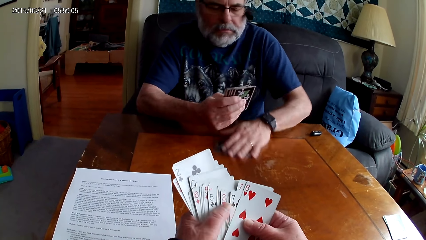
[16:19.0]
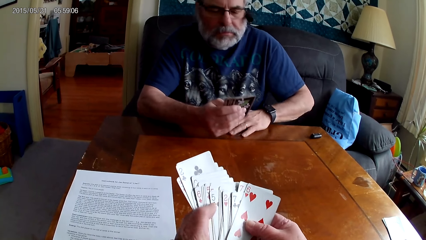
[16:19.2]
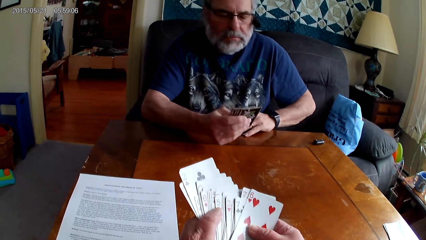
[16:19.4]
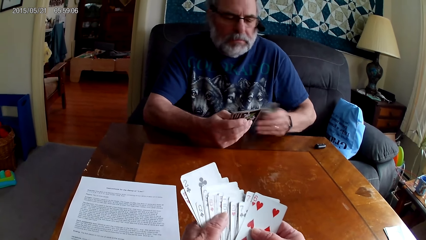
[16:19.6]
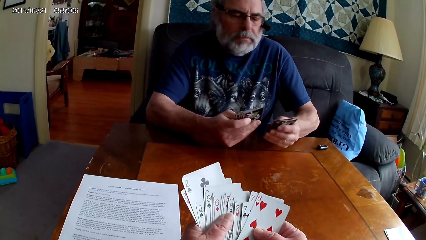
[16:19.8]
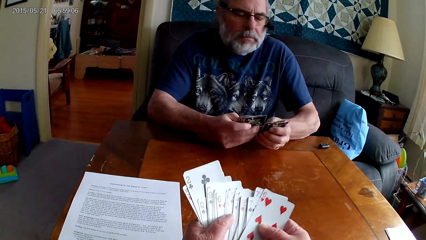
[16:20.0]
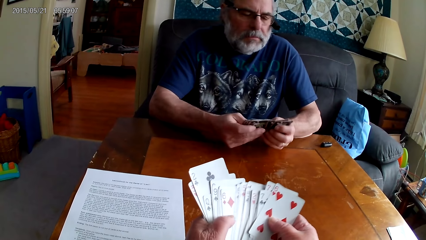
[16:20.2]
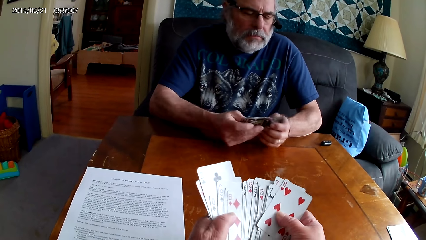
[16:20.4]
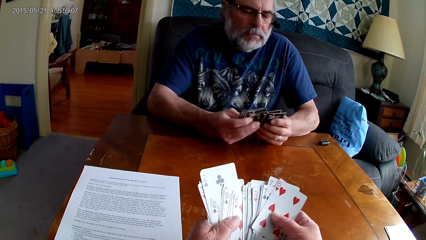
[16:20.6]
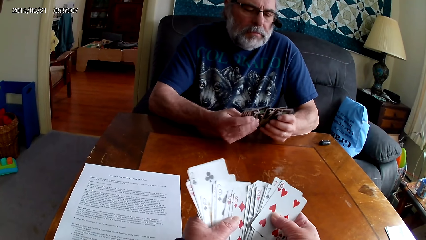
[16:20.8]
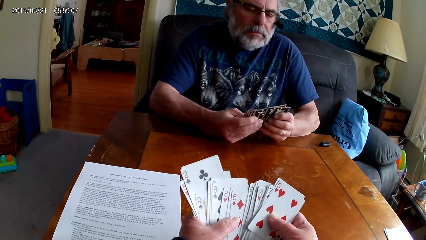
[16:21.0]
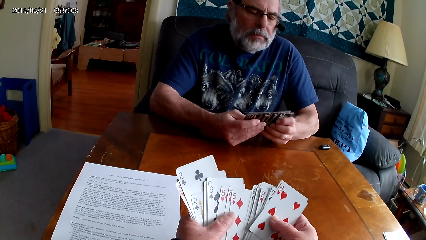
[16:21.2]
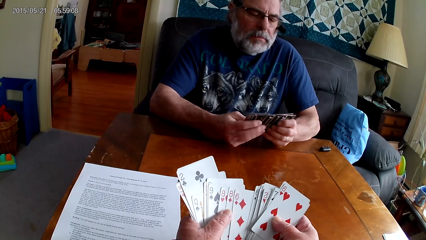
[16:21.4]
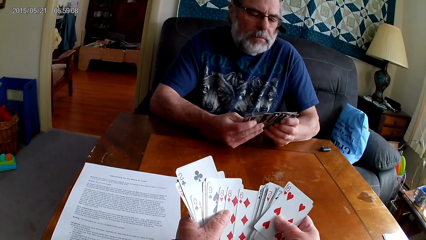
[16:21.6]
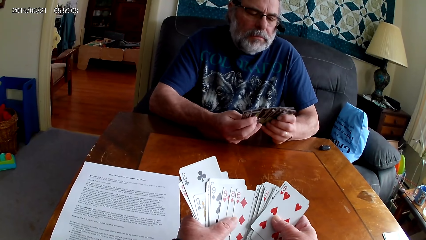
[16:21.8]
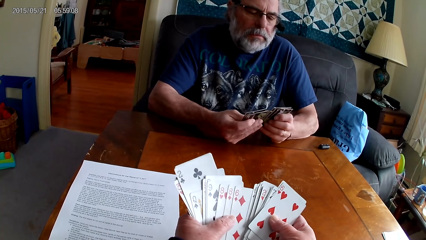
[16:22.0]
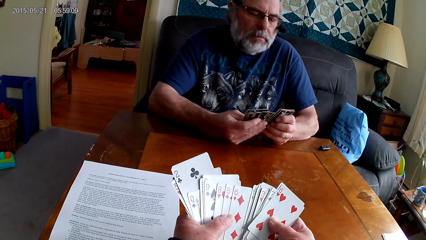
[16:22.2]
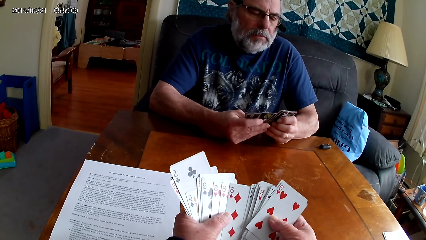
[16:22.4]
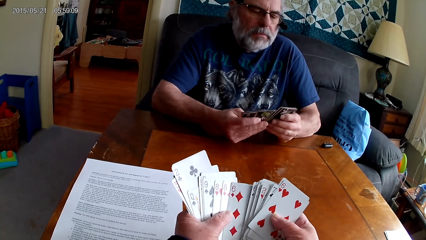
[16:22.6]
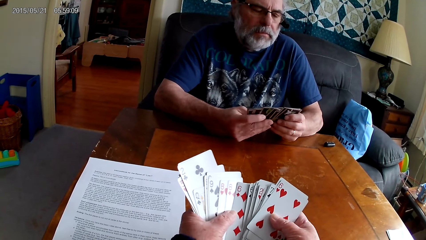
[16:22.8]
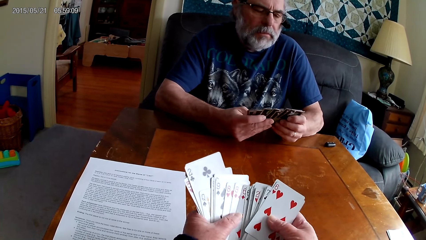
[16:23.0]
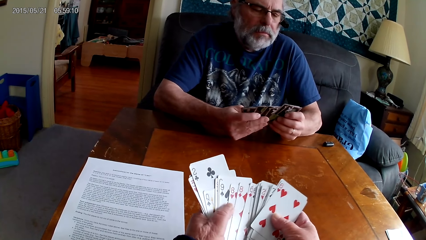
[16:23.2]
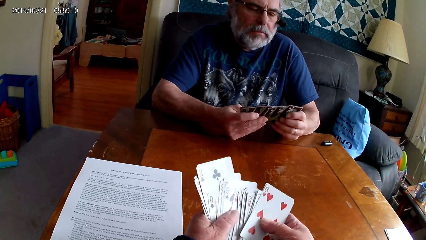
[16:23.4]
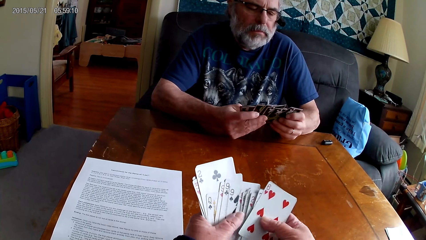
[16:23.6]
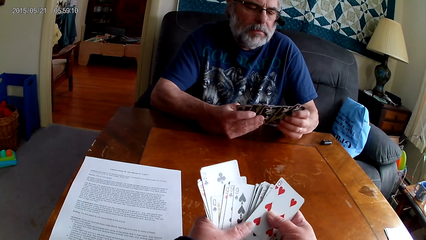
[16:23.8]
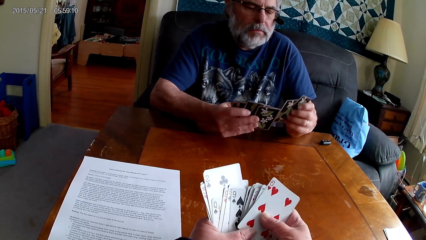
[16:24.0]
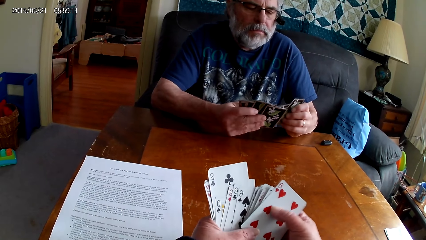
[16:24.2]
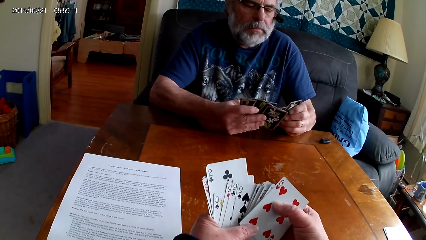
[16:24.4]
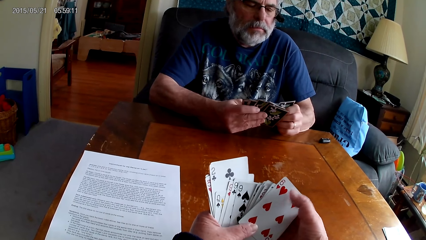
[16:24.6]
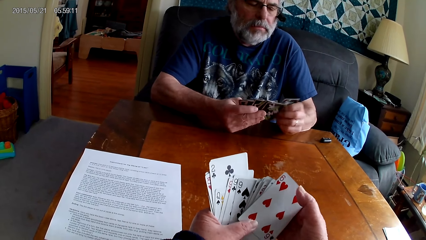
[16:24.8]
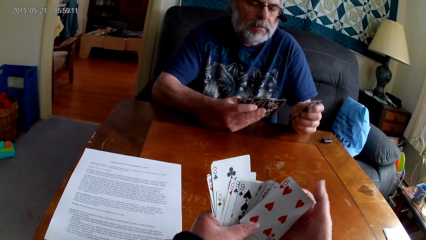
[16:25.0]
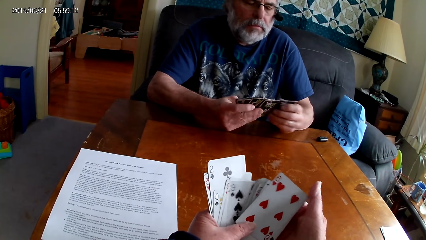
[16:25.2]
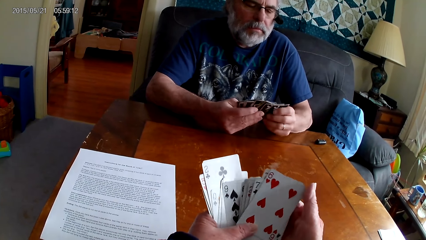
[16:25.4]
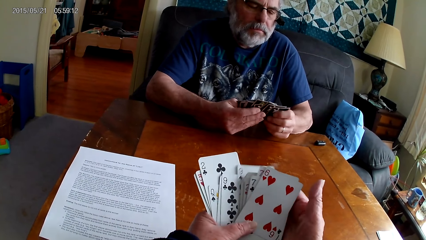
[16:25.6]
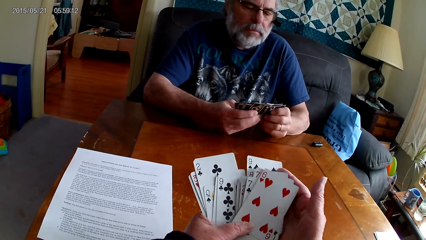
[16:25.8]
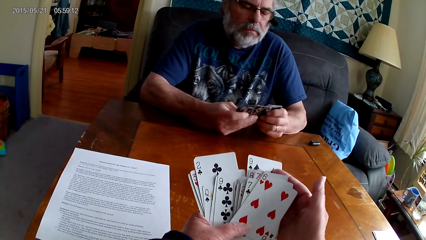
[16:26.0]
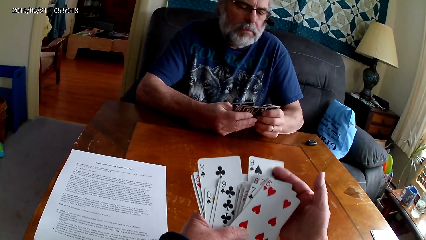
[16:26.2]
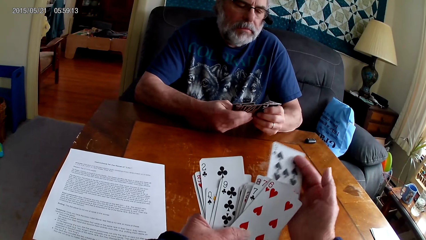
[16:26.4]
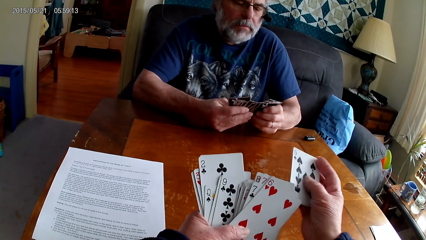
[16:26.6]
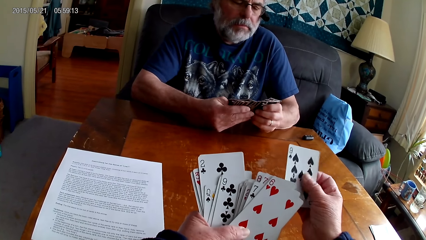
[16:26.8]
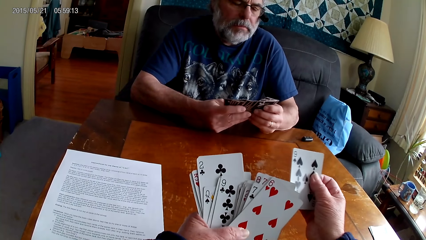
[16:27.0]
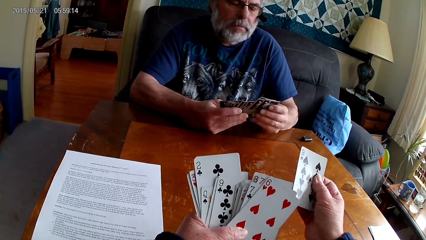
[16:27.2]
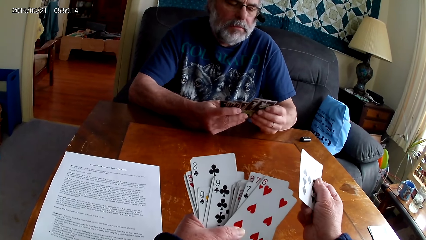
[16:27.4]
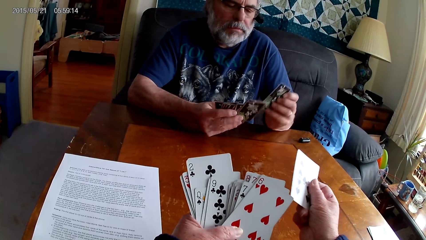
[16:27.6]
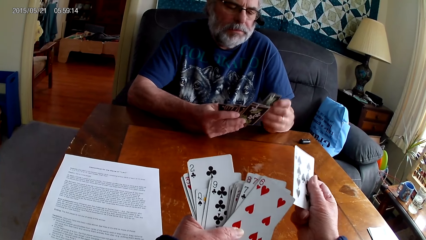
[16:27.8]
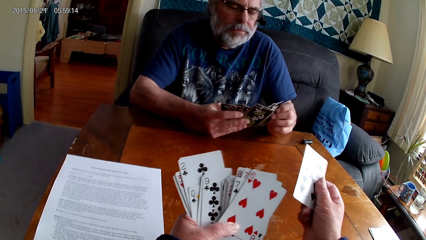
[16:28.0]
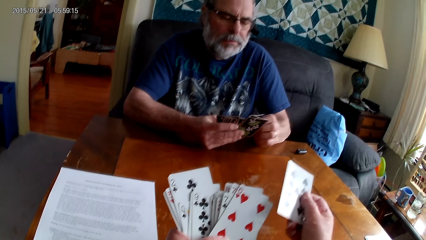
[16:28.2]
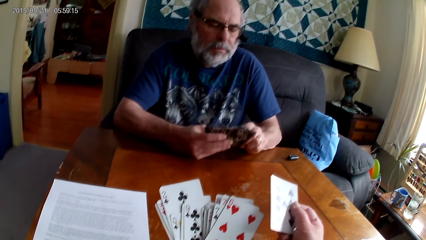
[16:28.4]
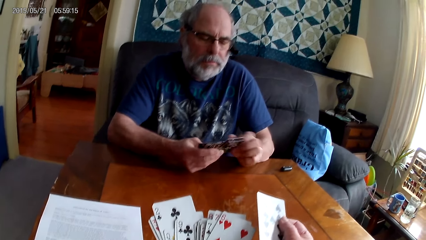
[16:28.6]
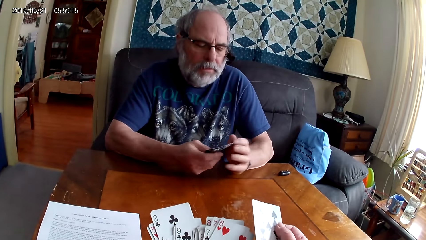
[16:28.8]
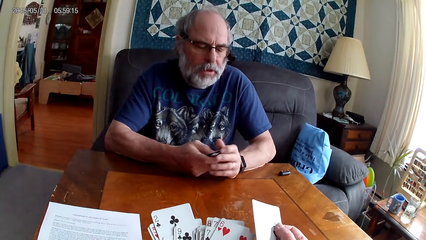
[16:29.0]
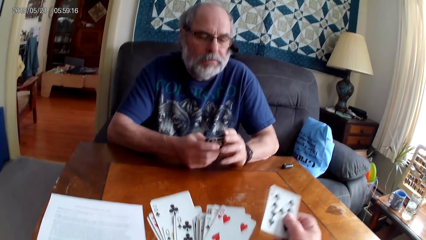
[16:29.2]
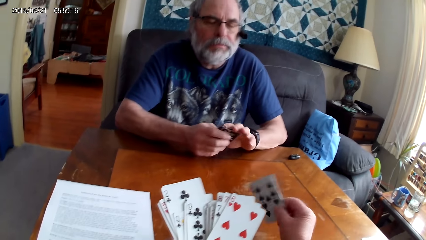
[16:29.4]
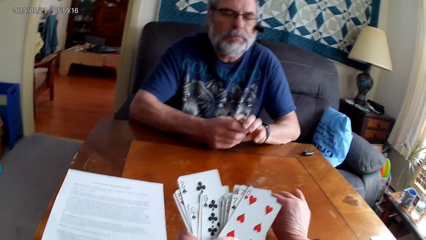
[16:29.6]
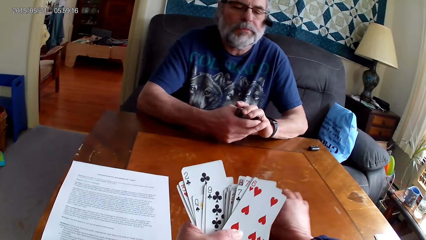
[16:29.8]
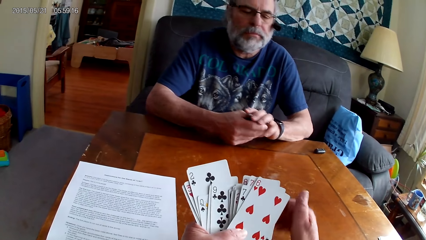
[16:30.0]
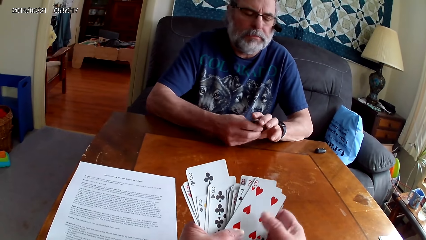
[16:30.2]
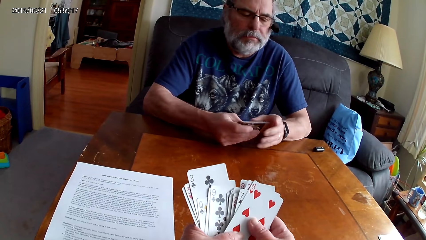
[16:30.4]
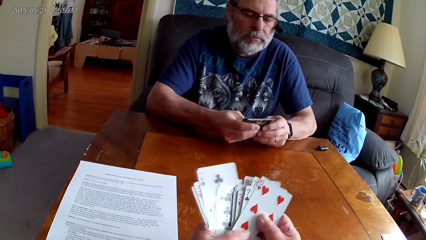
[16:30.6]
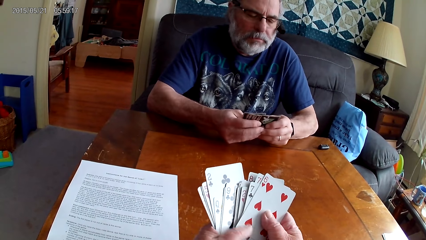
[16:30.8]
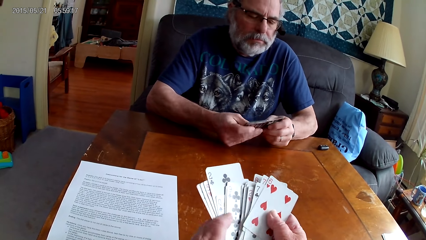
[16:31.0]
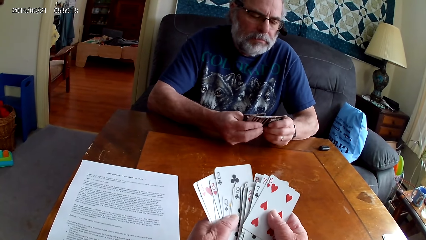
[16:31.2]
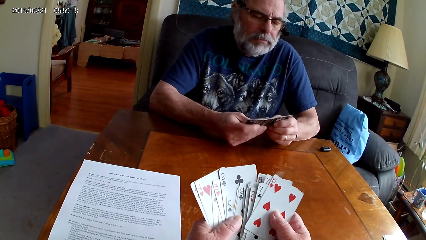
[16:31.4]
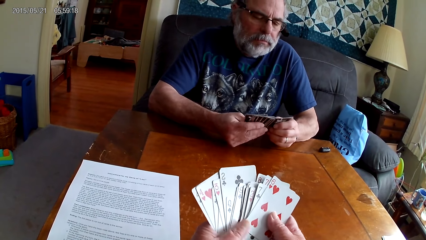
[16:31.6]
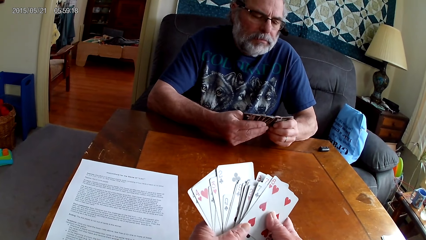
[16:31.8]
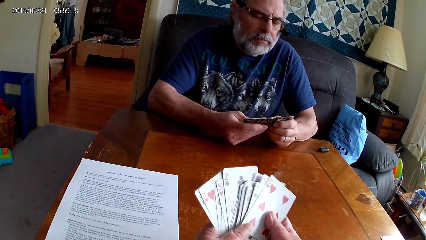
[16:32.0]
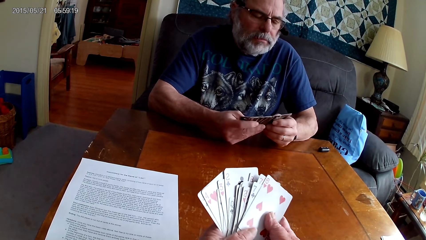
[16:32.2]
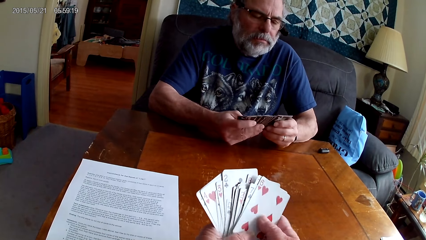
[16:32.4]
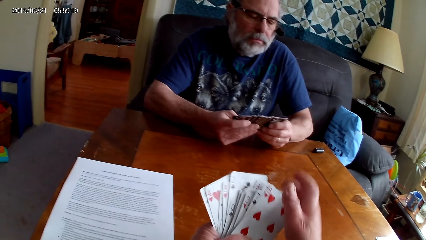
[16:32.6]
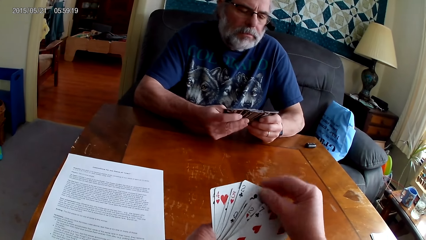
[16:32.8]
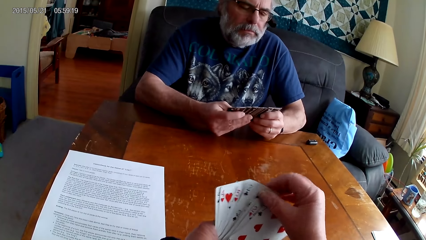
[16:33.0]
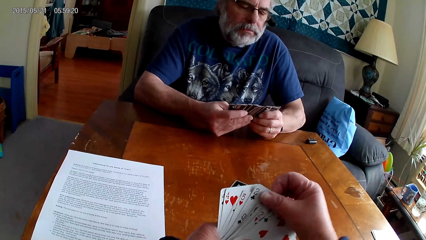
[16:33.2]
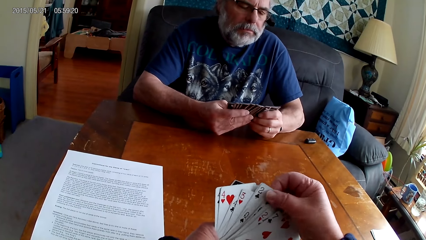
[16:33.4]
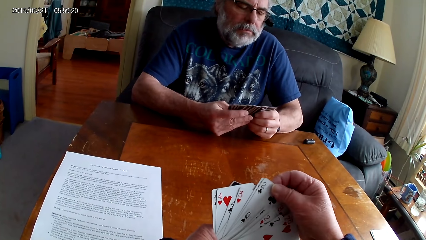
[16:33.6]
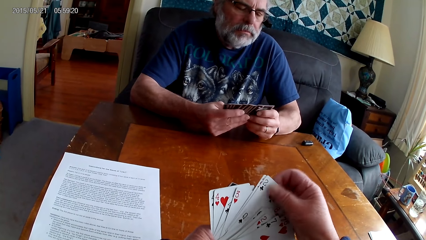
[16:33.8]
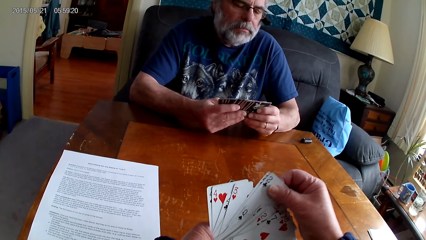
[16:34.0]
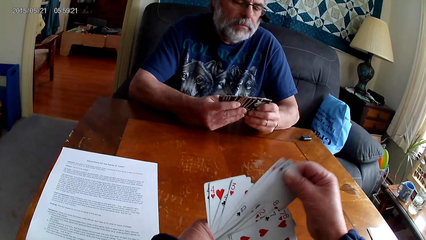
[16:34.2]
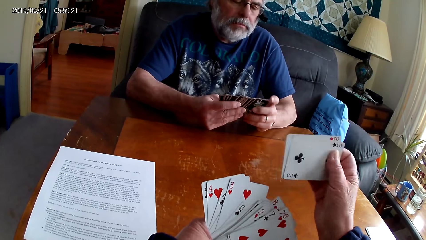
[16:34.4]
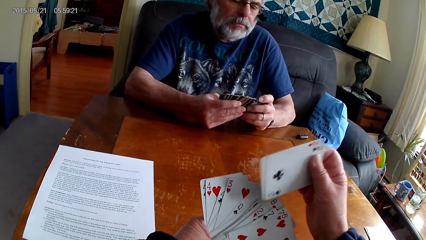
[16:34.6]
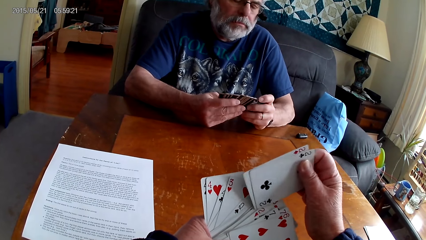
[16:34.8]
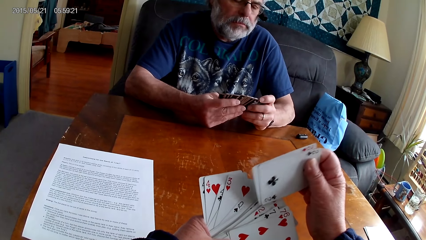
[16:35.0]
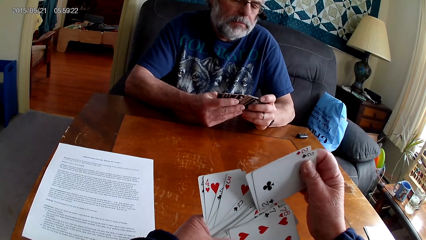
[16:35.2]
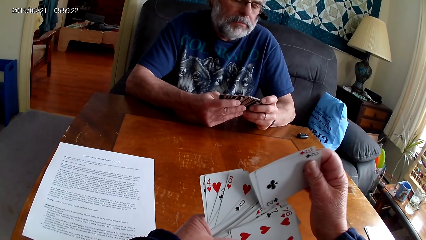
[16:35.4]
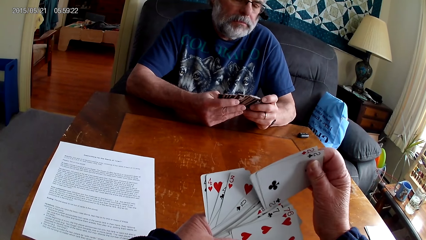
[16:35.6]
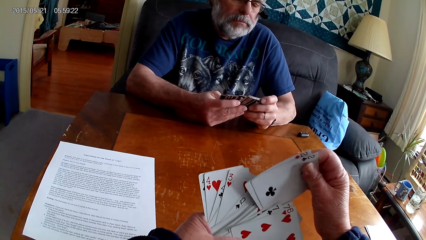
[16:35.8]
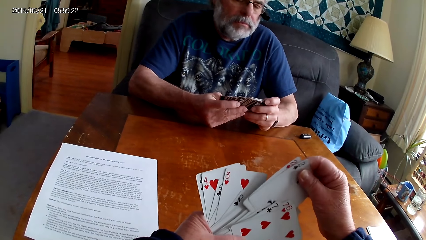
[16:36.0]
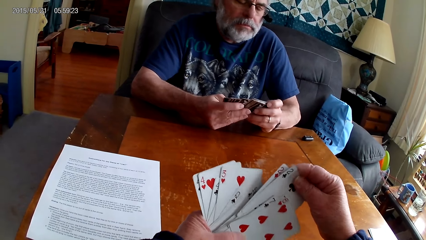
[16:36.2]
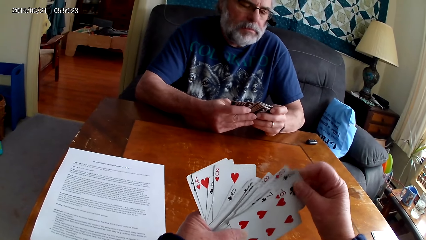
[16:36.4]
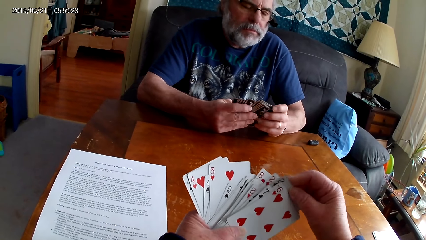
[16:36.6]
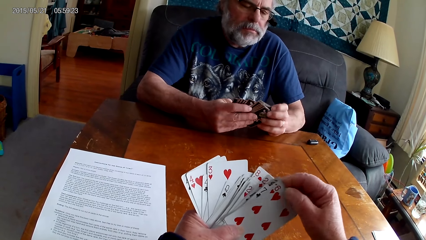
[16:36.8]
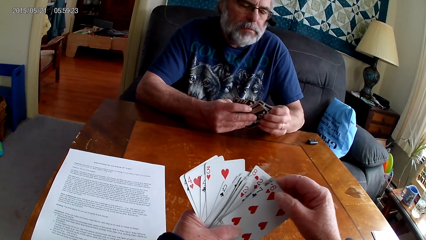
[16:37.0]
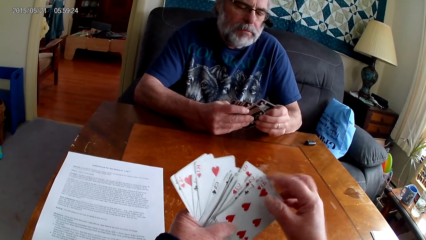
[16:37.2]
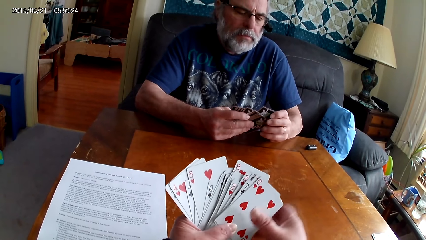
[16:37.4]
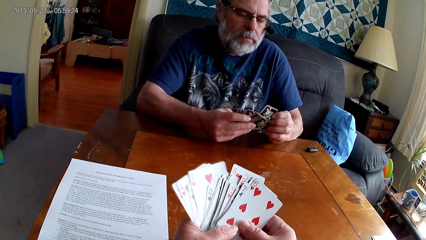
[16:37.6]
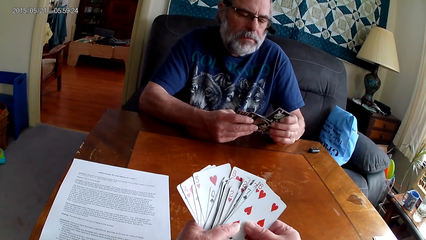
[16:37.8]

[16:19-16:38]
A person picks up cards from the table. The camera wearer arranges cards. They pick up a card amidst other cards. They hold the card. They put the card on the table. They arrange cards.
